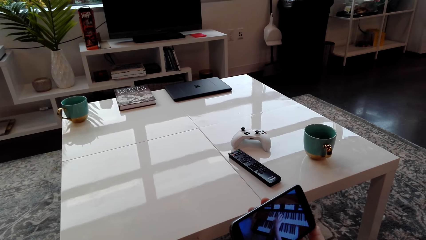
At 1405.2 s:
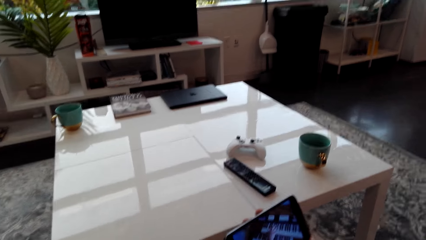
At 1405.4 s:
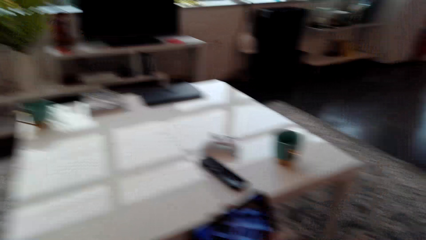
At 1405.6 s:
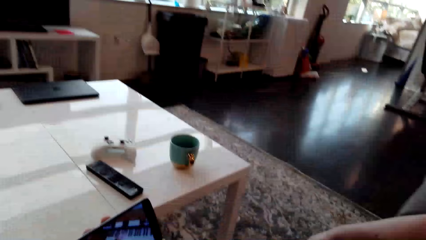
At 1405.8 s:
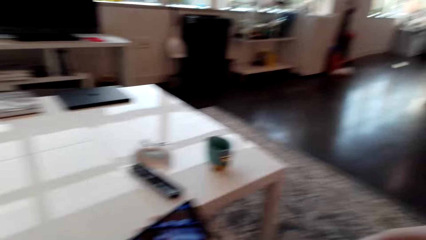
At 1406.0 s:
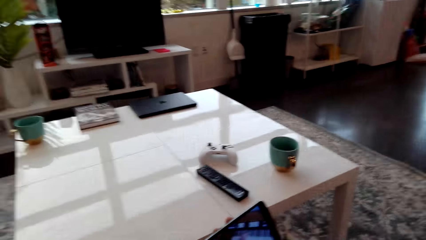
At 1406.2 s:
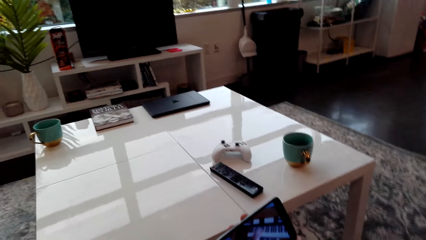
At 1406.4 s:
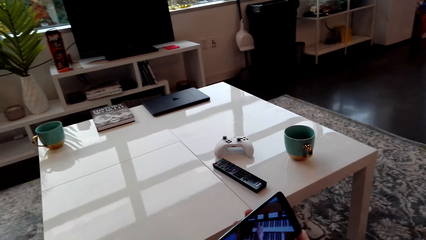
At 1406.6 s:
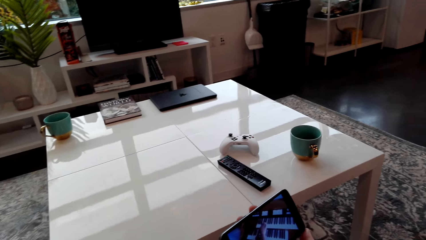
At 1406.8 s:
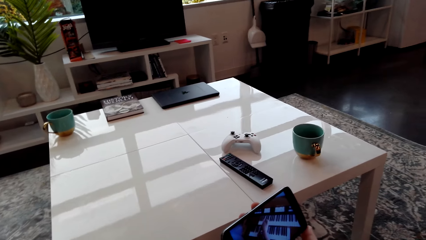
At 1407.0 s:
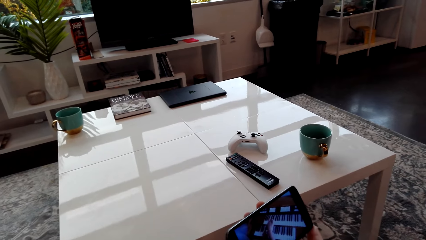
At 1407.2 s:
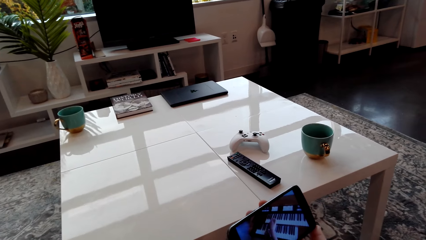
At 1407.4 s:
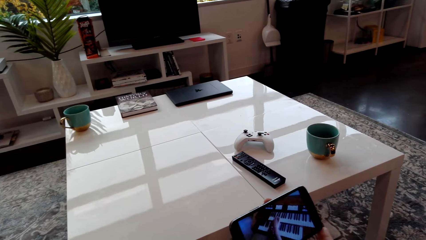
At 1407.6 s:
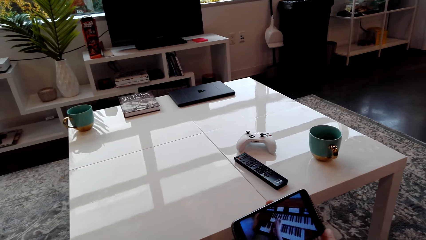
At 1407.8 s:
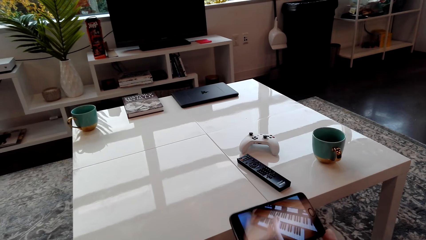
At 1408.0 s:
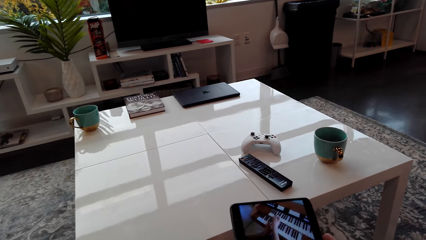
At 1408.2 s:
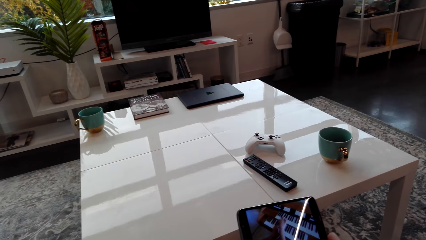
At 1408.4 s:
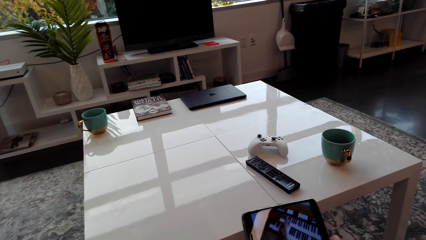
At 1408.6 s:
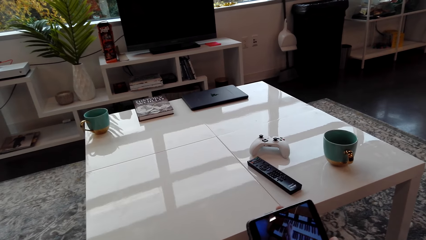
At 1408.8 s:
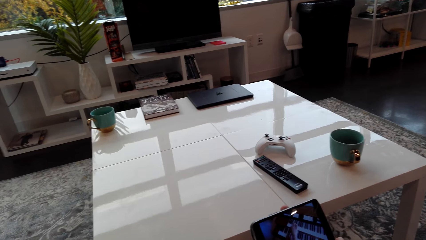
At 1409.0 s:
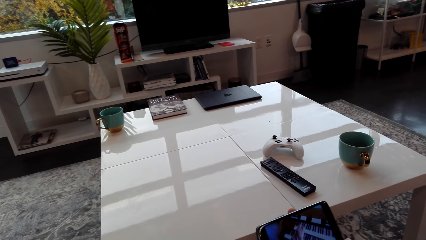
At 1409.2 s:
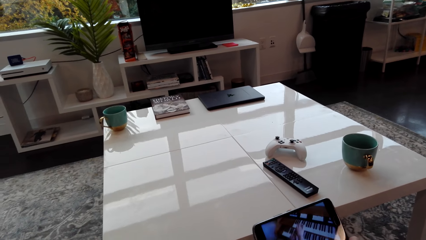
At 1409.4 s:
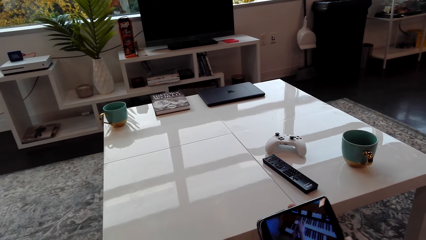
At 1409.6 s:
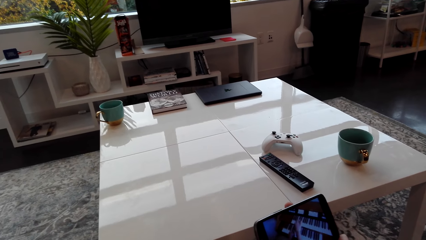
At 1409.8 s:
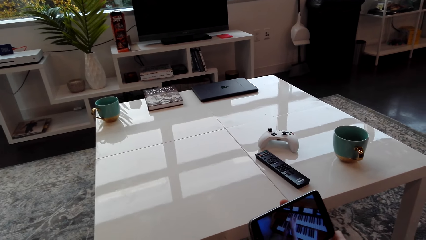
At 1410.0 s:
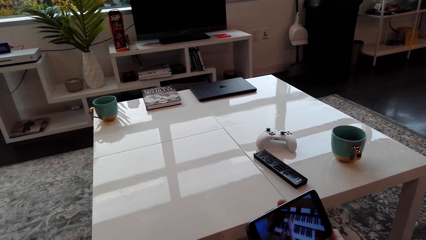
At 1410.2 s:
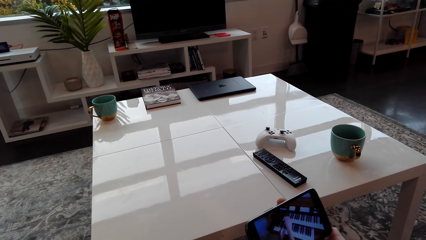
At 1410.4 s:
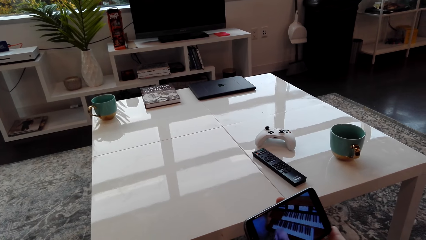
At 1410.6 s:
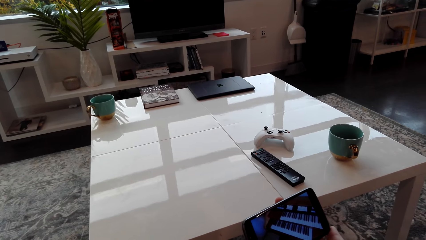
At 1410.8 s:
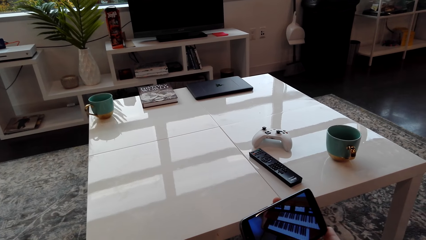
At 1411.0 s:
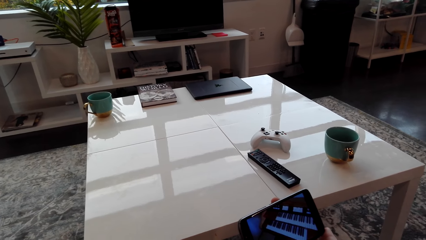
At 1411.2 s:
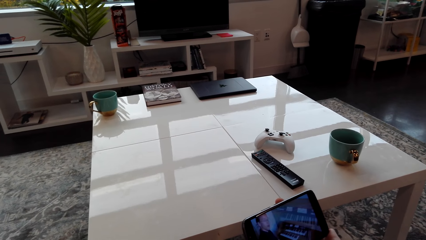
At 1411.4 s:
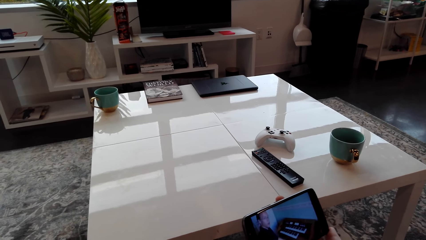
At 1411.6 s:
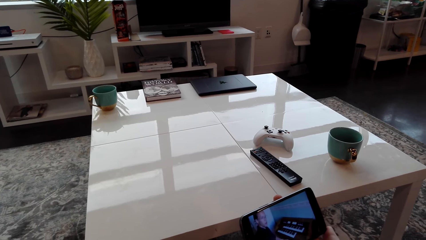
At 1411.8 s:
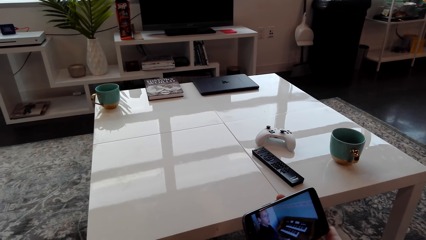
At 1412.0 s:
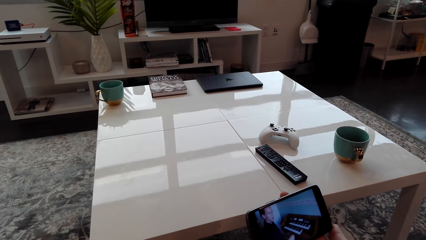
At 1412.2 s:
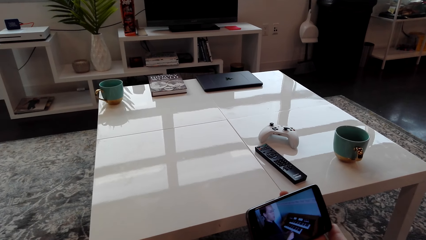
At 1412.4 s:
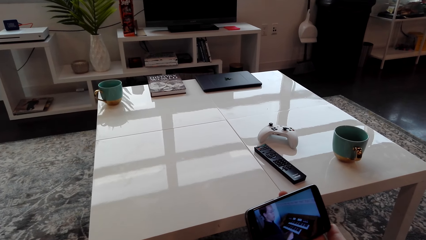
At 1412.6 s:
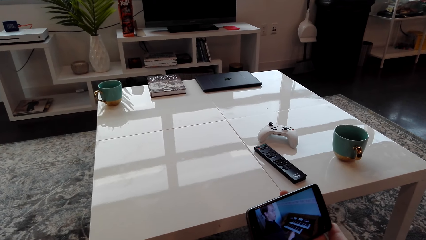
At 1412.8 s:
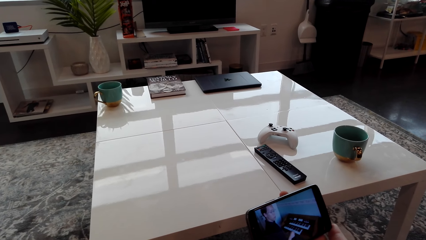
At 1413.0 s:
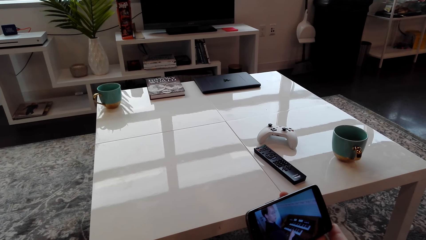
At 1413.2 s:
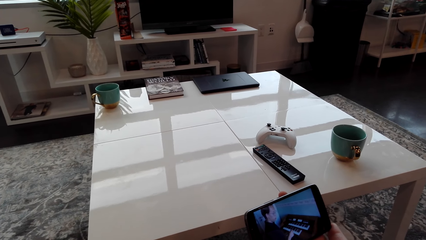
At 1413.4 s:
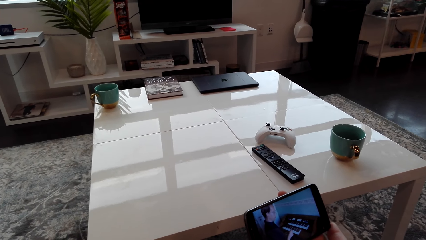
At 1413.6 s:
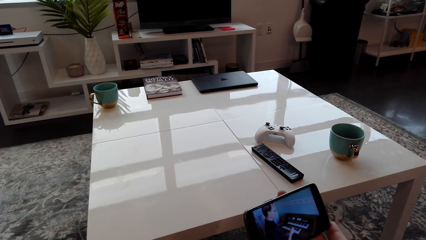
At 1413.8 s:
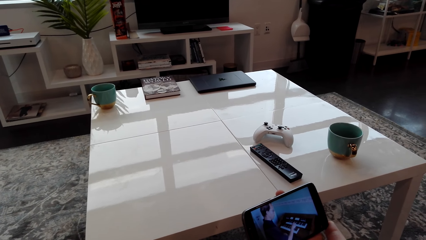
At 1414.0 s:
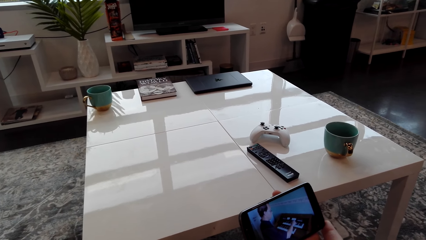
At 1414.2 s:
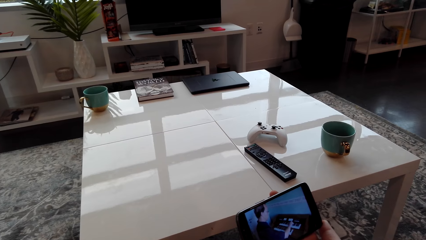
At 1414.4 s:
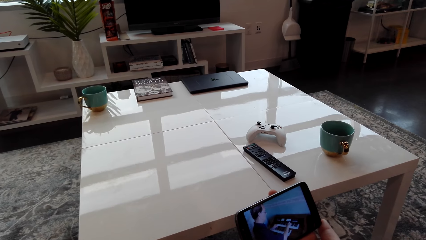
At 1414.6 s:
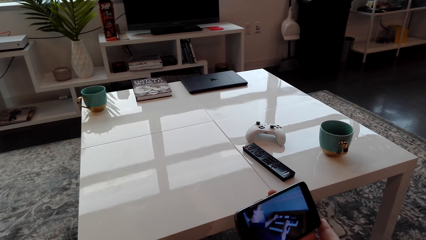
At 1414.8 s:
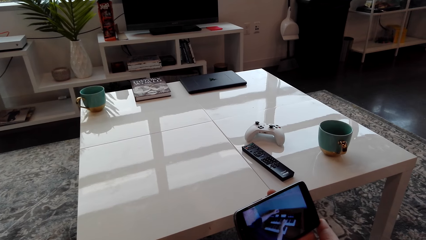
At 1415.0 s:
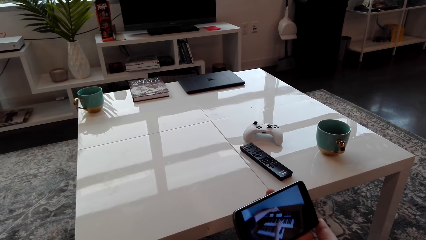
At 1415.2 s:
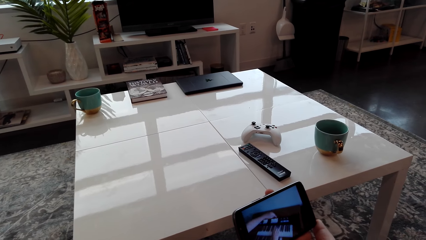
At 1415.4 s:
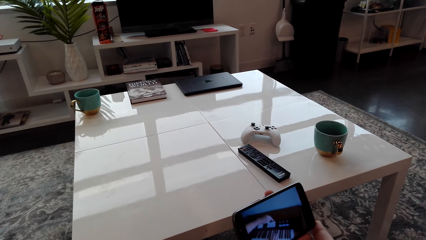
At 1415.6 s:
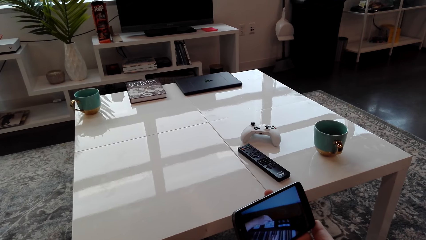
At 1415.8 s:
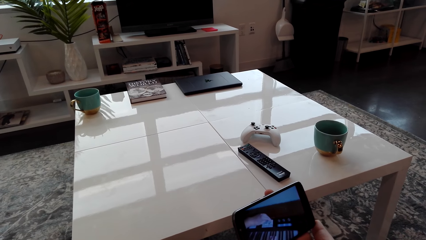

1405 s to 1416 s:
The camera wearer looks around. They adjust the phone. They watch a video in the phone. They move the phone with the right hand. They watch the video in the phone.

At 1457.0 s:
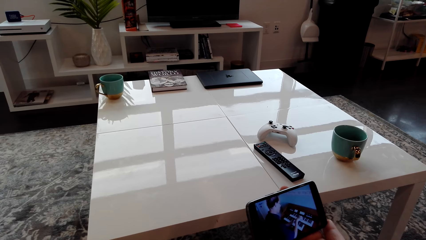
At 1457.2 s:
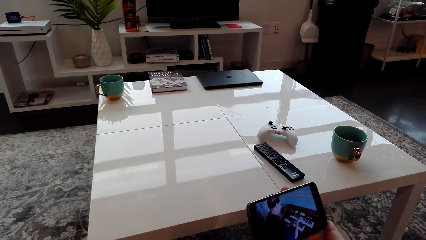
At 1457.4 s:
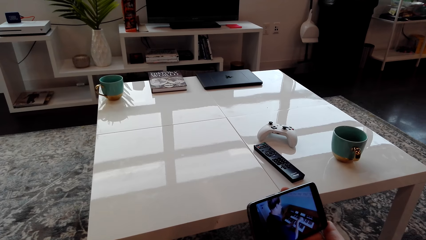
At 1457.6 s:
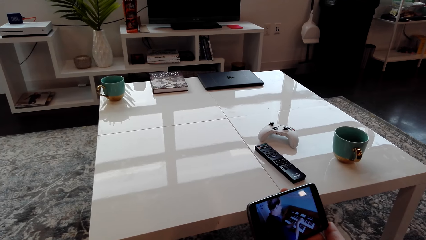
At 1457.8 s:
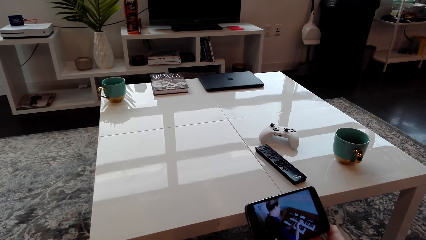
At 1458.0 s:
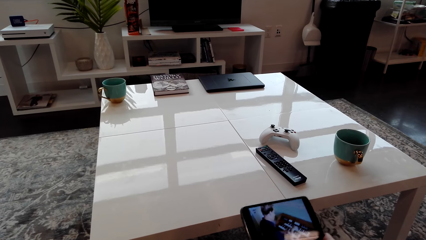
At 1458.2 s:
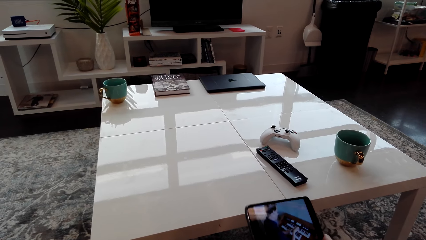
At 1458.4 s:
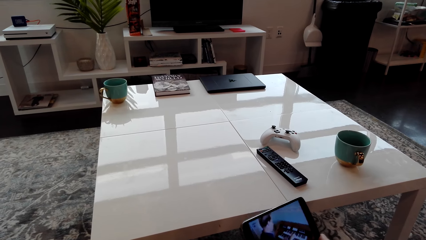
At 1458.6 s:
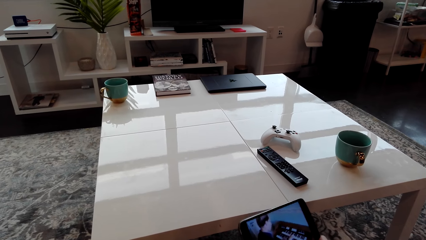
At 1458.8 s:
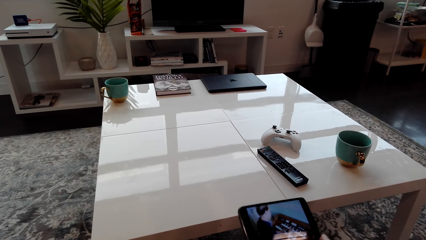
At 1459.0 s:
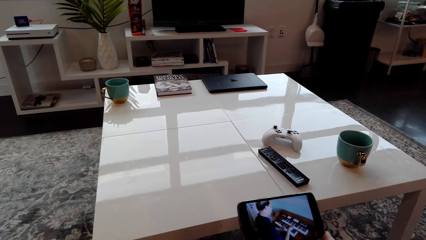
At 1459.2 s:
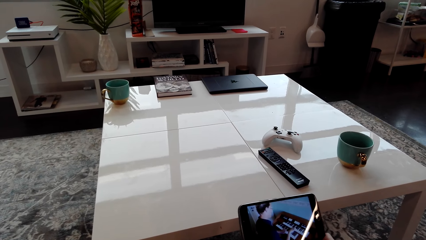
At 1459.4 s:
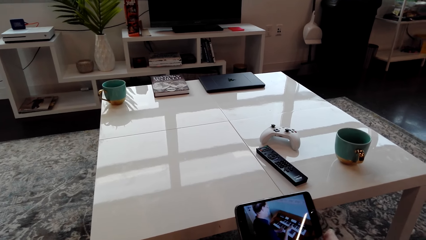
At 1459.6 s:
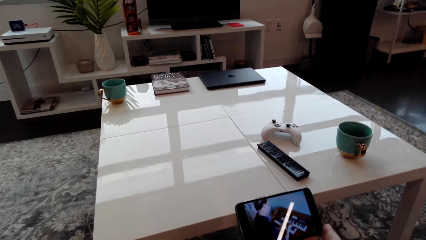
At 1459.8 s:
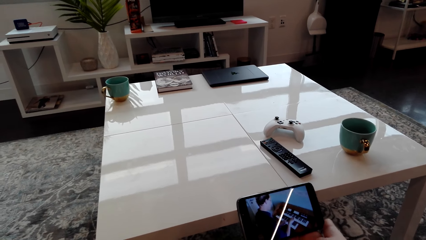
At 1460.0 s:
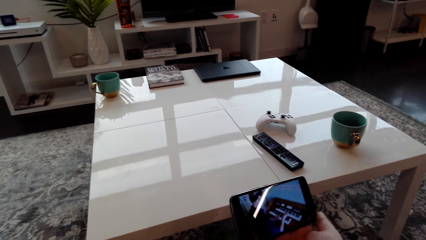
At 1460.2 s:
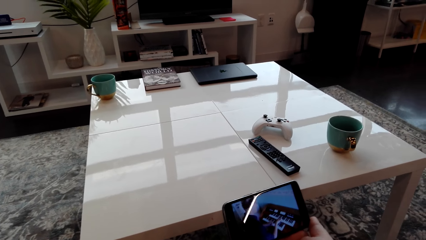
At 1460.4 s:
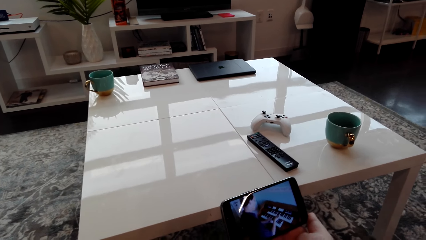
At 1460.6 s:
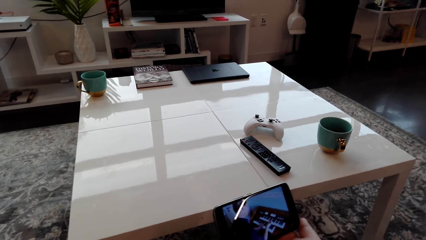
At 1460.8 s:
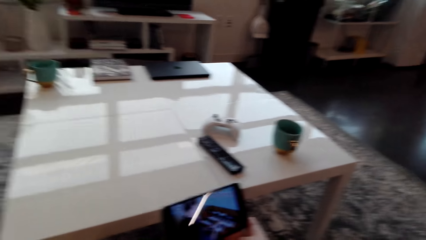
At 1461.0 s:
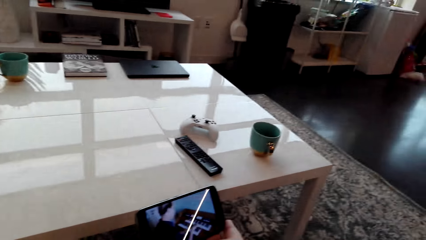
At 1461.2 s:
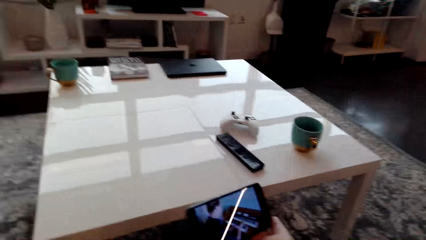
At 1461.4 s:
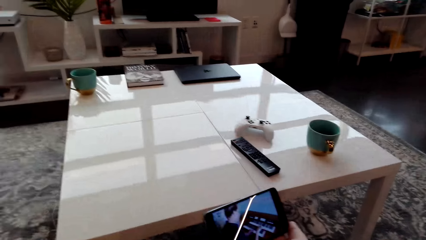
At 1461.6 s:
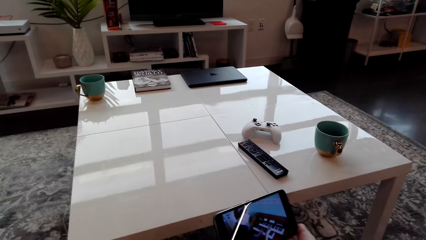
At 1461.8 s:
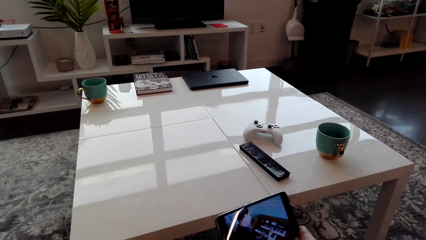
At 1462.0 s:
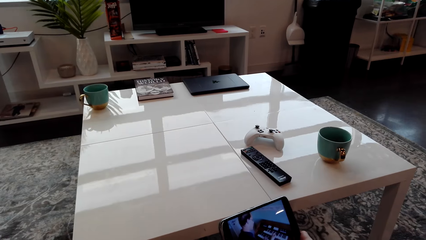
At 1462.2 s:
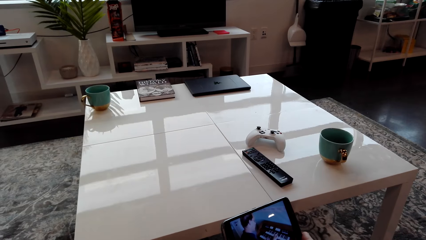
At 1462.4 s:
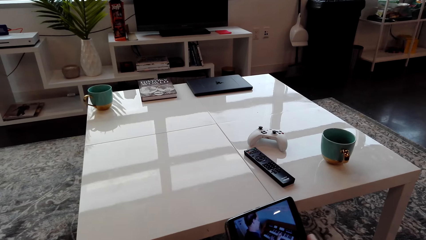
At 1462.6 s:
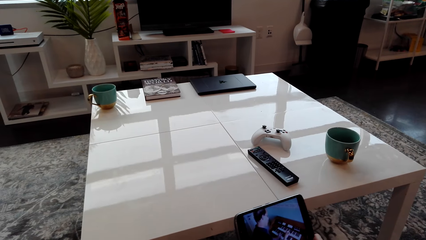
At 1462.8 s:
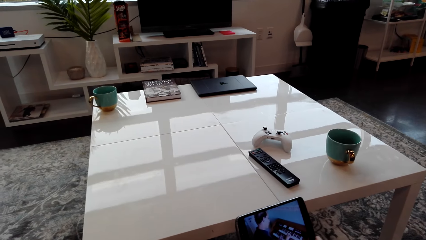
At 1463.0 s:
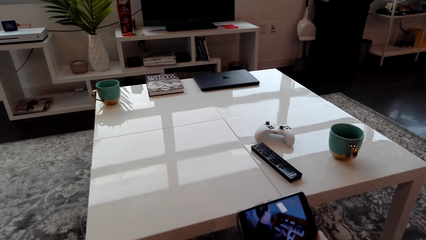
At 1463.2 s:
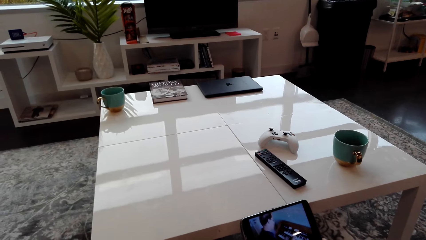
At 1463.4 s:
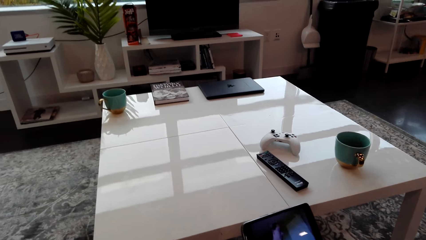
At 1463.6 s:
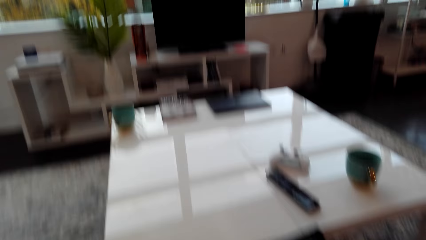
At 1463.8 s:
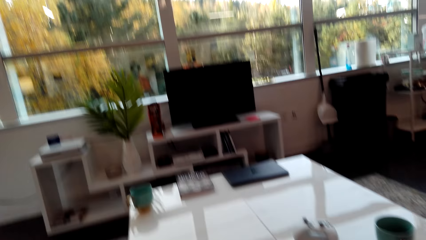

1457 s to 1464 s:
The camera wearer adjusts the phone. They look around. They look at the phone.
